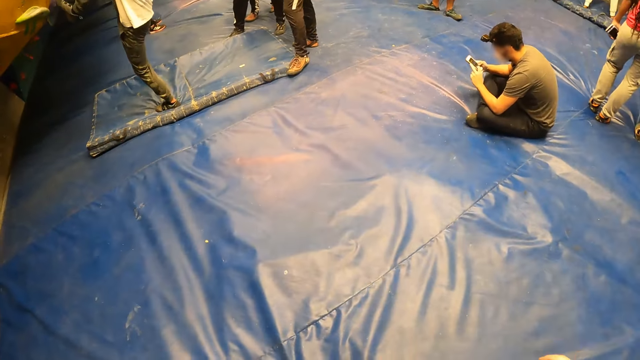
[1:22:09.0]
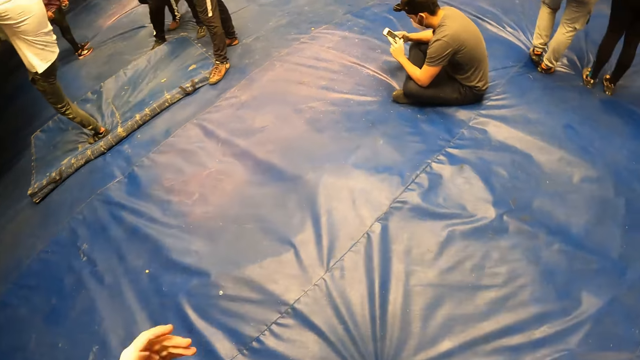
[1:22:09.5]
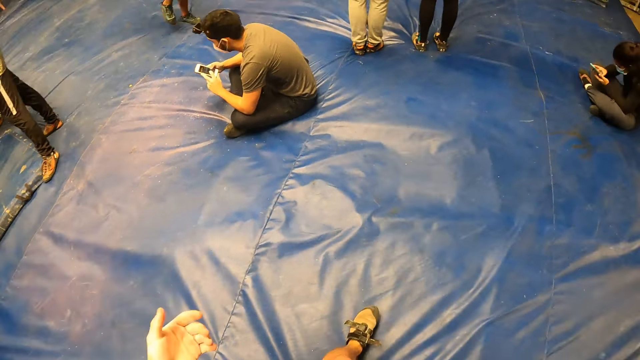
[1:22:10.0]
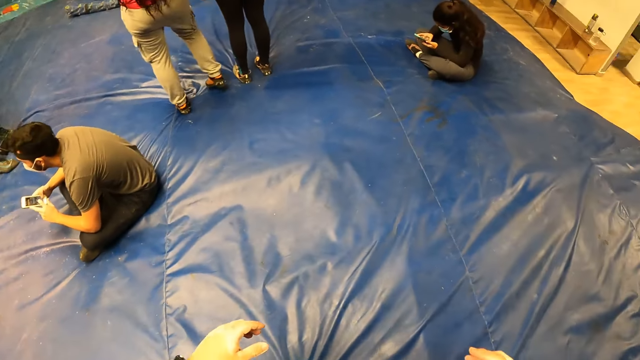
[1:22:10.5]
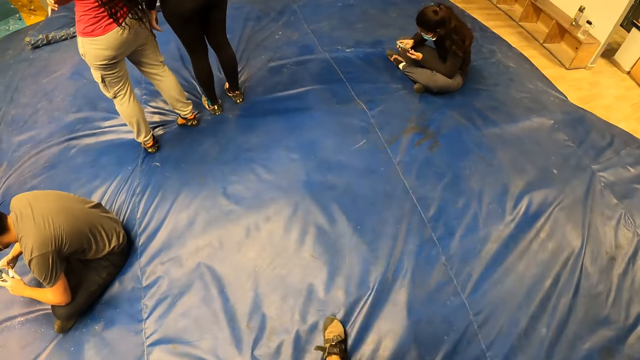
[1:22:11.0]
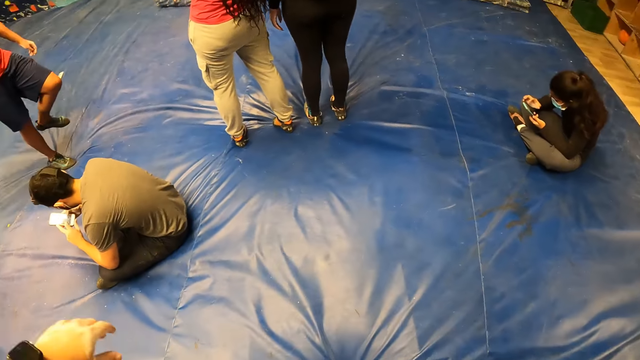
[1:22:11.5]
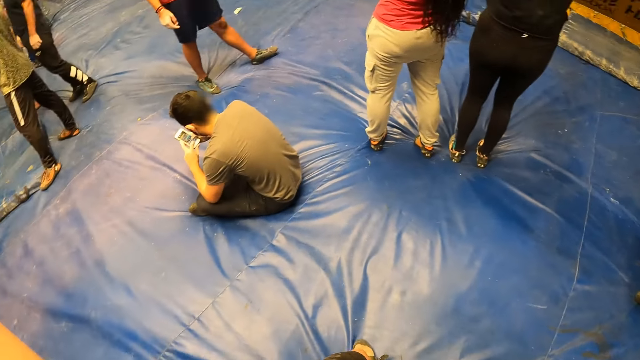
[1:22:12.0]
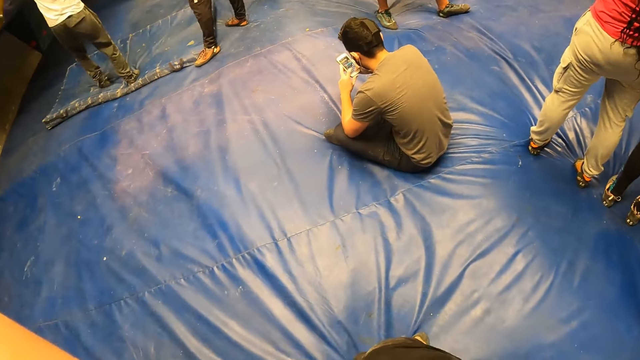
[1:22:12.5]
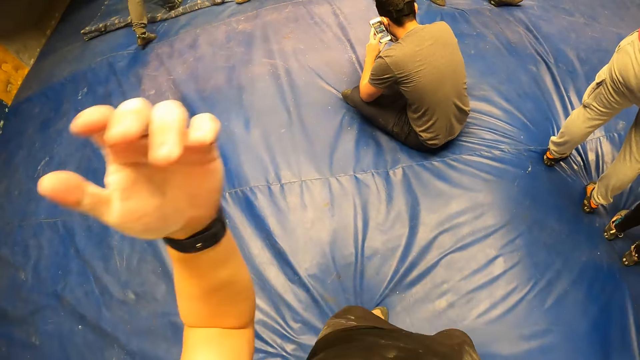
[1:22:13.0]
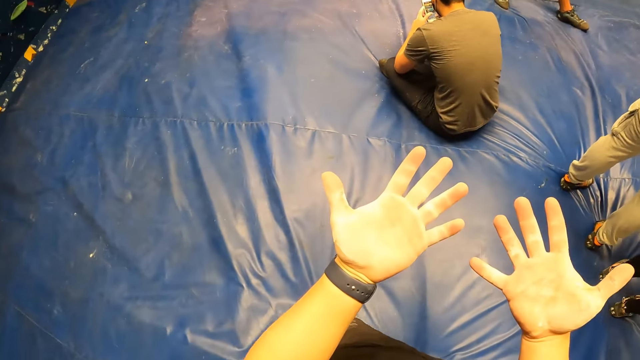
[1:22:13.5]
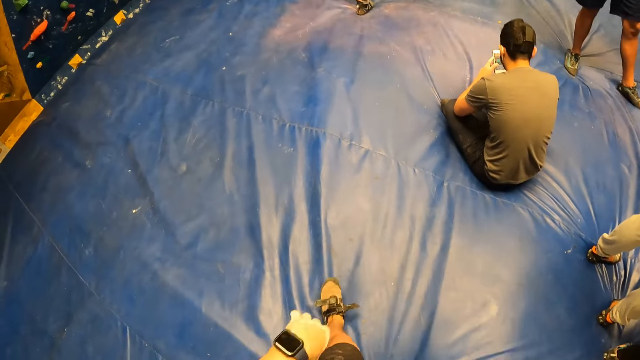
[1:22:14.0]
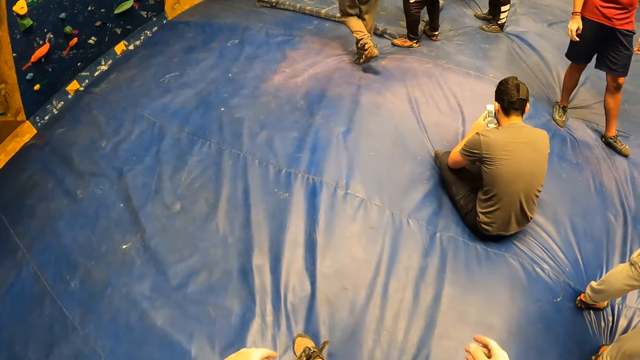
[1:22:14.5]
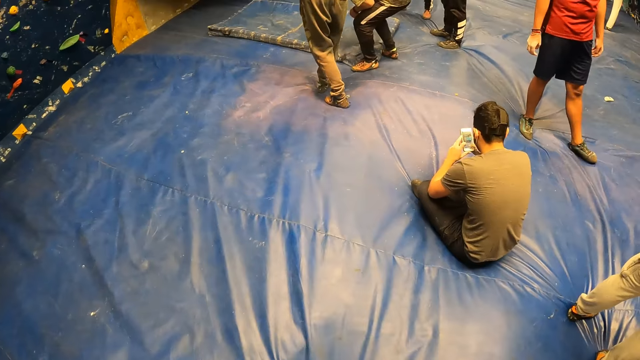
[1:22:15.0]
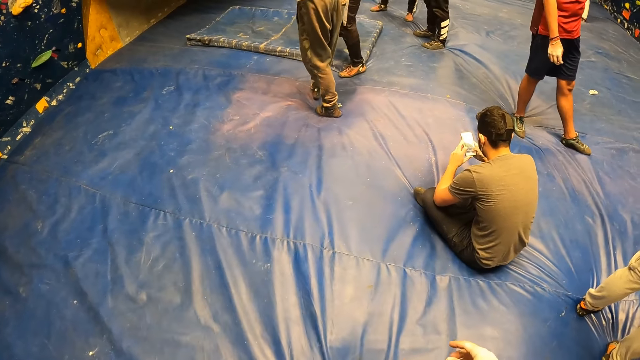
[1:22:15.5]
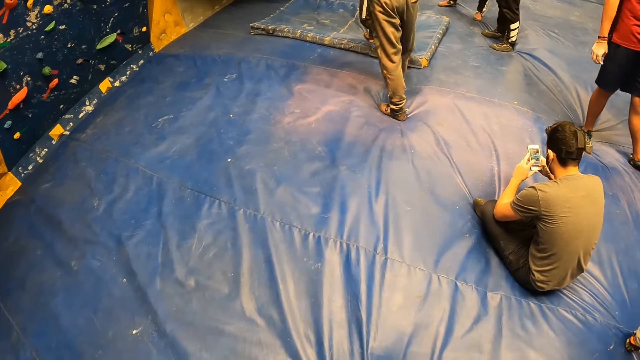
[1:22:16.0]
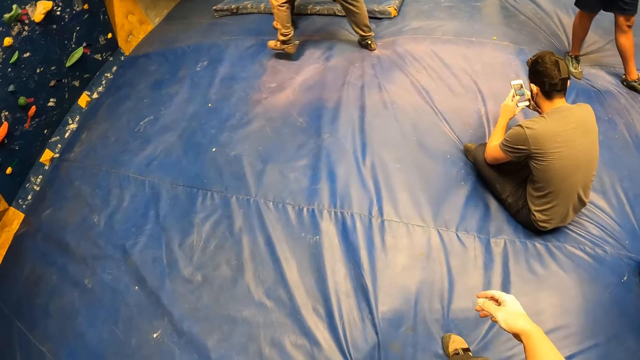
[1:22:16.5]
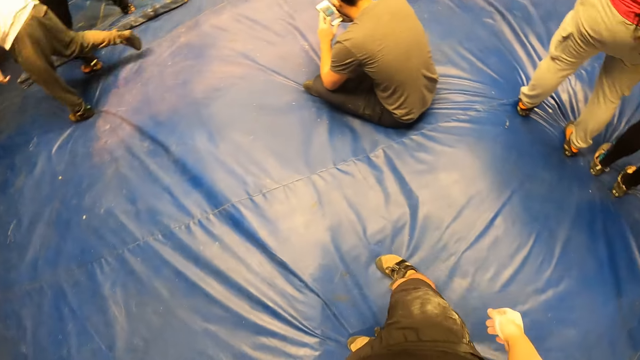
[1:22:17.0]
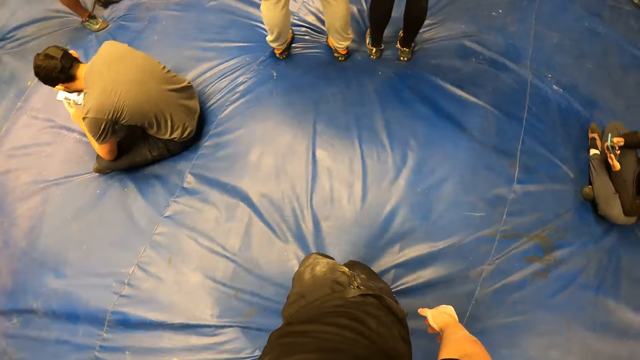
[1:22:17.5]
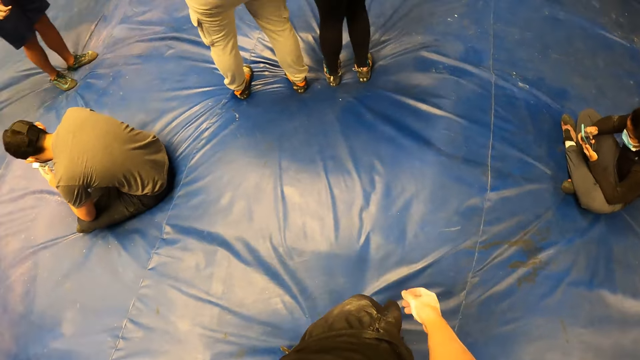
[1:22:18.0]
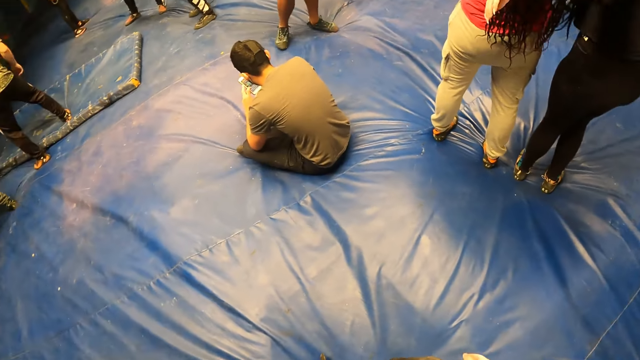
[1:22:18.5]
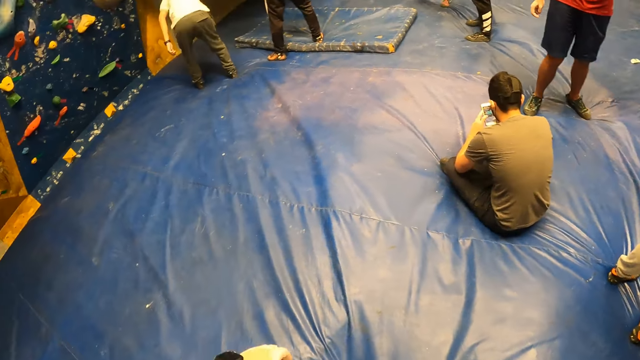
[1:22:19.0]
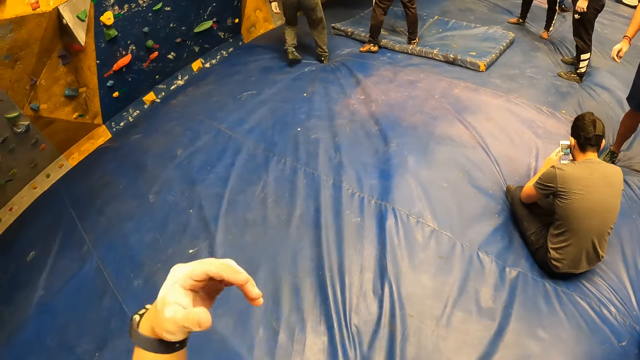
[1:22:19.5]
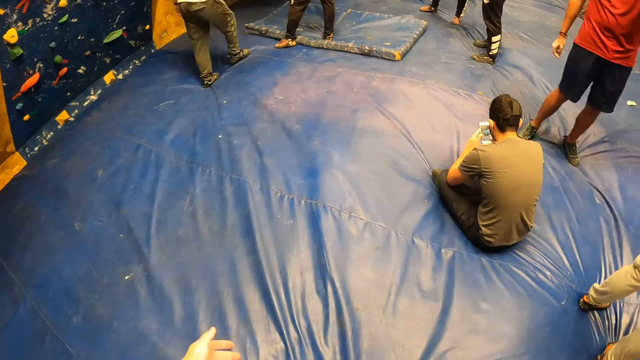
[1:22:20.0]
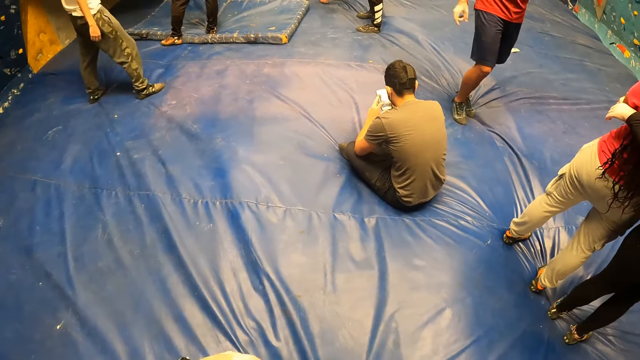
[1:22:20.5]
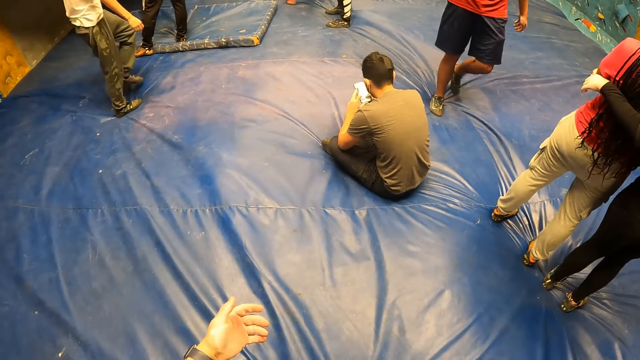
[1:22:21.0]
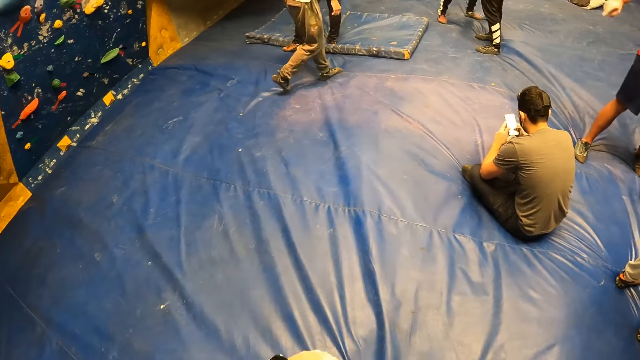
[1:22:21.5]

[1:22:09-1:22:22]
The camera wearer looks around. He flexes both hands. He looks at his hands. He shakes the hands. He walks around. He raises a hand. He looks around. He lifts the hand and lowers the hand. He stares at his hands. He lowers the hands. He looks around. He swings the hand. He looks around. He moves around. He lifts the hand, swings the hand, lowers the hand and shakes the hand.

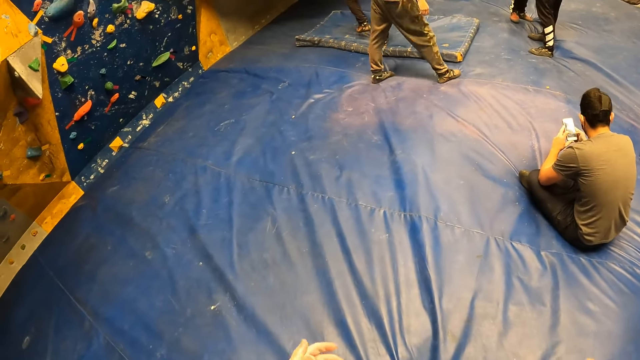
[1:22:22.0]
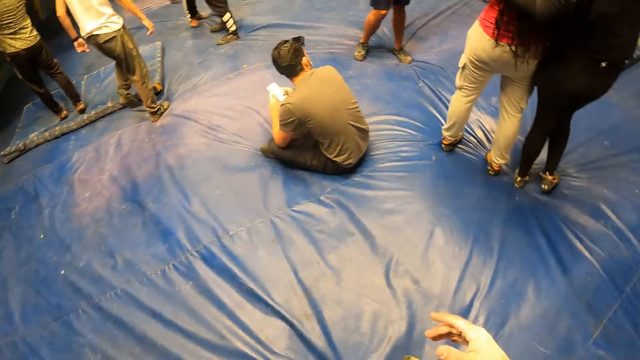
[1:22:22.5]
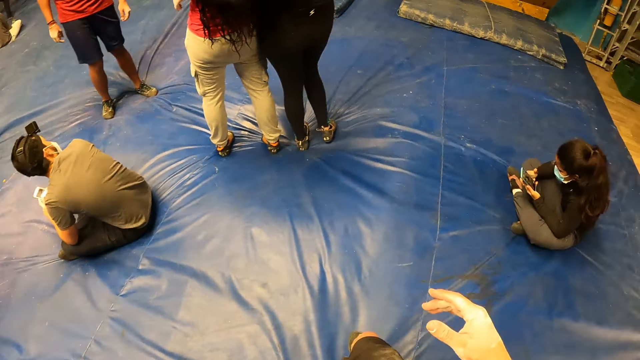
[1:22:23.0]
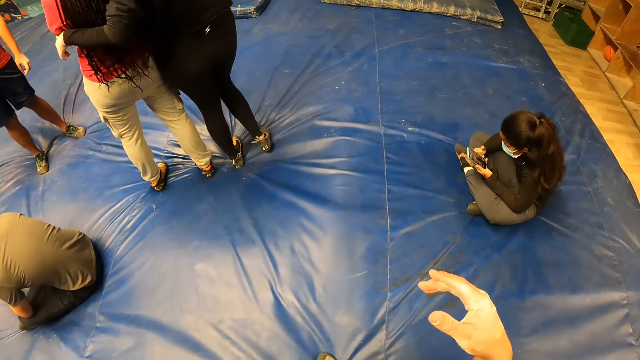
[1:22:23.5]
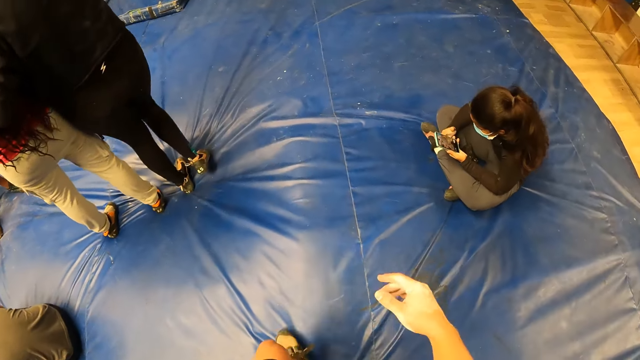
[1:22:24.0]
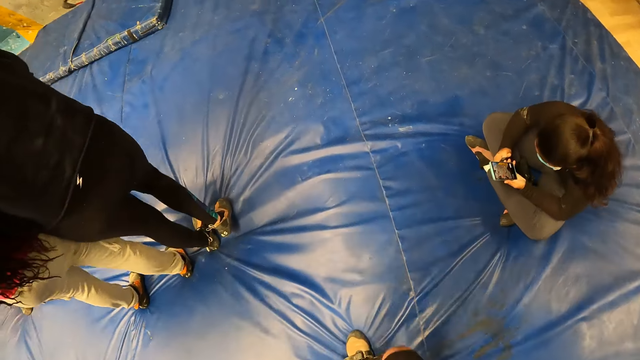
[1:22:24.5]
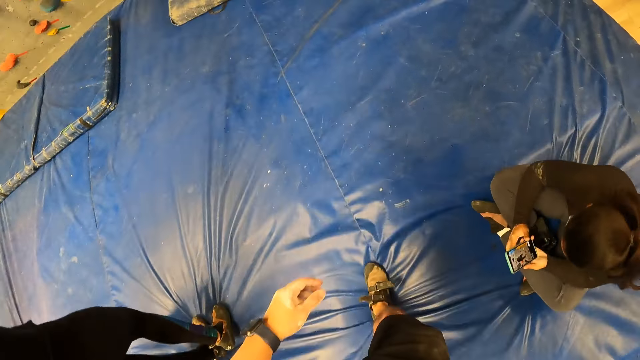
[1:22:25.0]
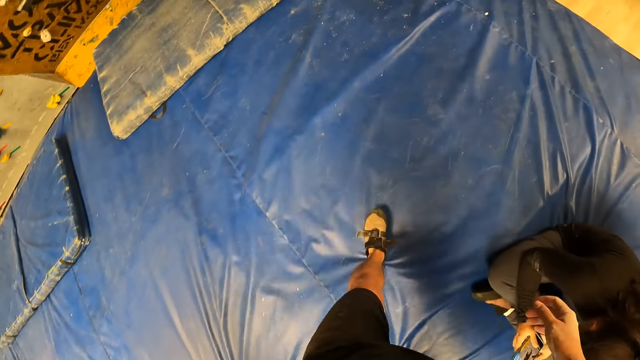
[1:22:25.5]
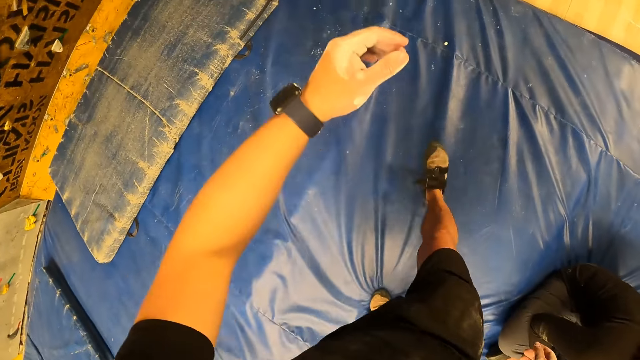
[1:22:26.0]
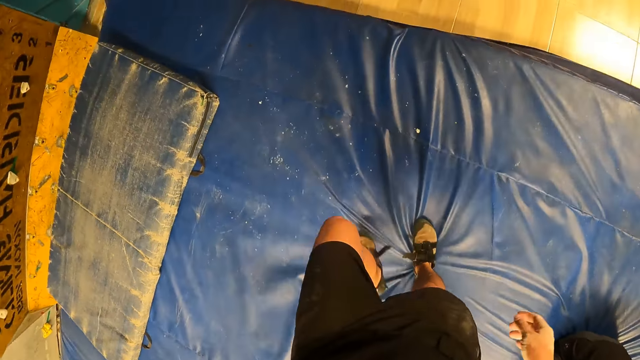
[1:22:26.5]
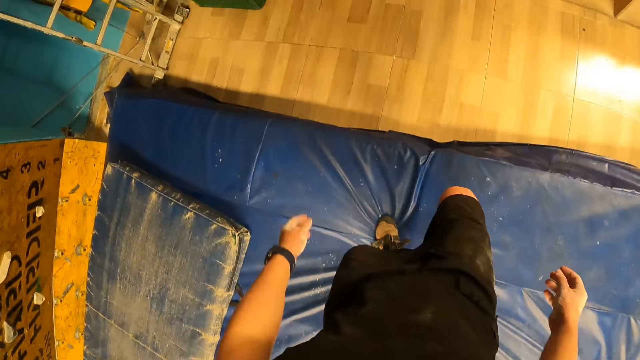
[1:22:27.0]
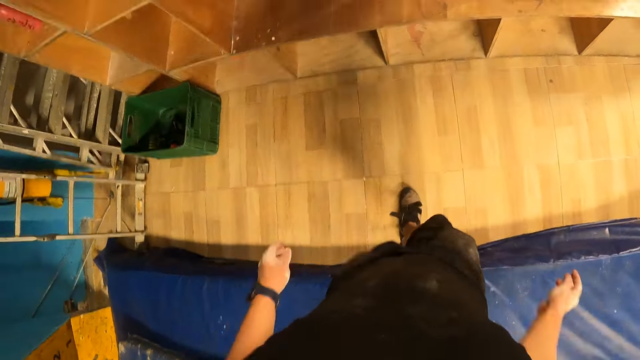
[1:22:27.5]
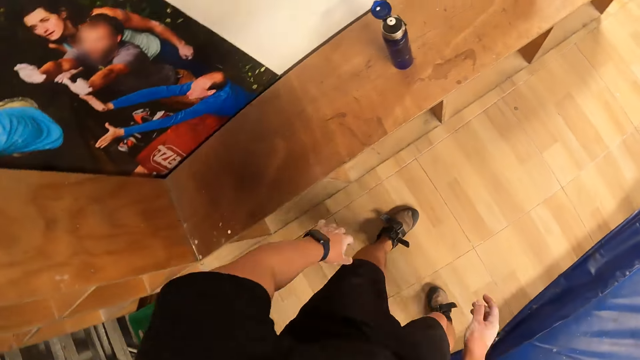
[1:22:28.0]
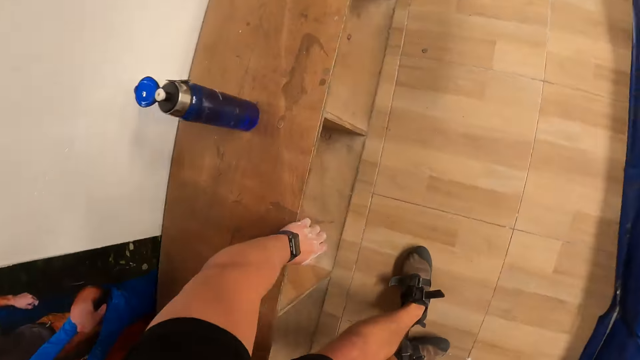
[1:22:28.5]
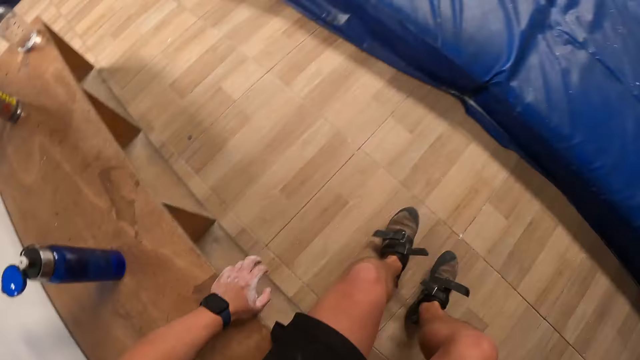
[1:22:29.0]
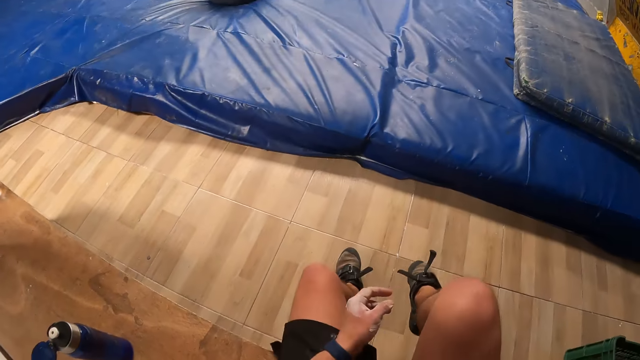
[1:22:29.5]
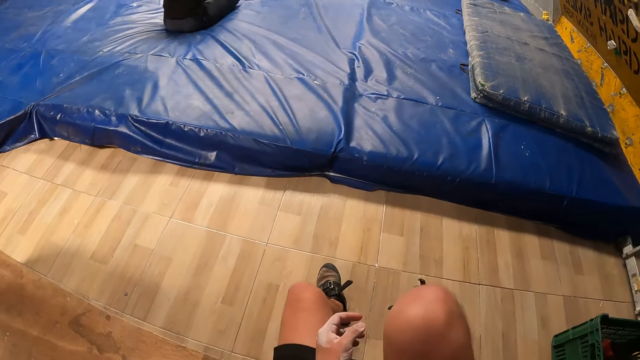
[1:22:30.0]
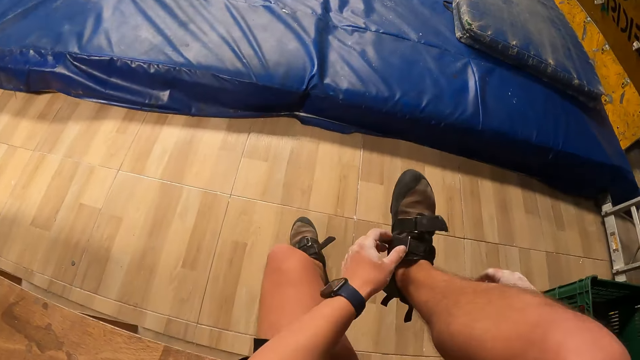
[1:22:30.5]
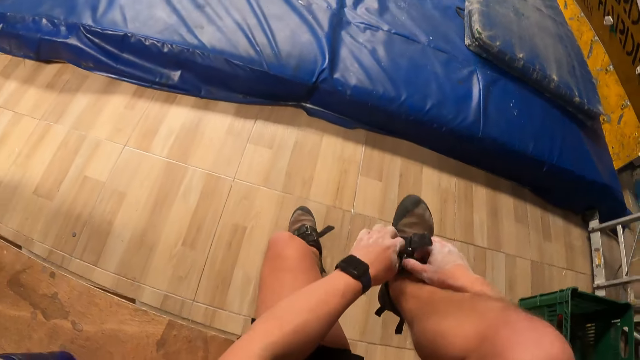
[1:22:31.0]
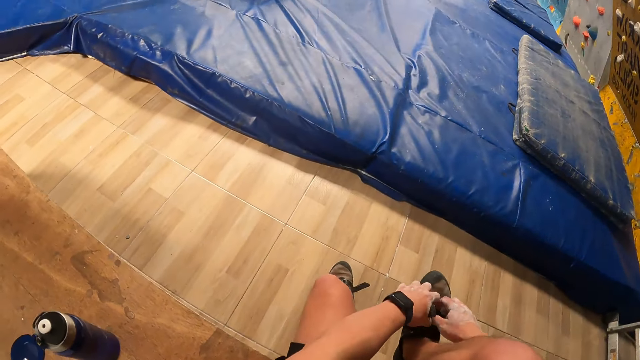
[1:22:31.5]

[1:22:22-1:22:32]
The camera wearer looks around. He shakes a hand. He turns around. He walks around. A woman operates a phone with both hands. The camera wearer walks past the woman. He climbs up a wooden bench. He sits on the bench. He holds on the shelves. He raises a leg. He loosens his right shoe with both hands.
